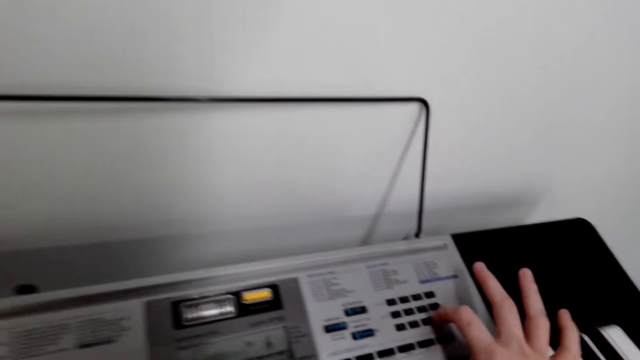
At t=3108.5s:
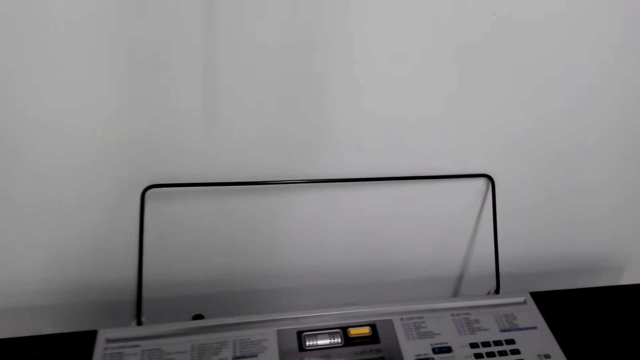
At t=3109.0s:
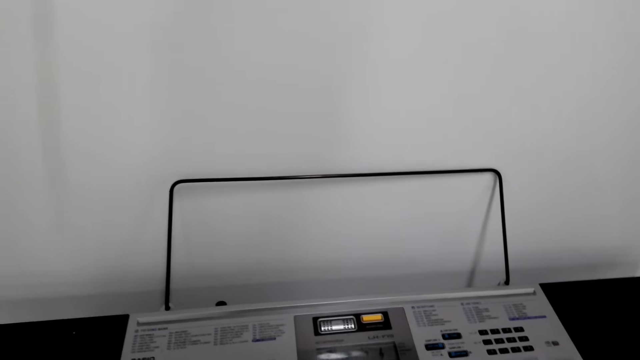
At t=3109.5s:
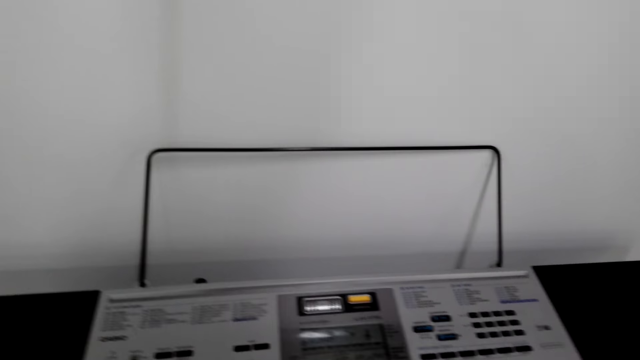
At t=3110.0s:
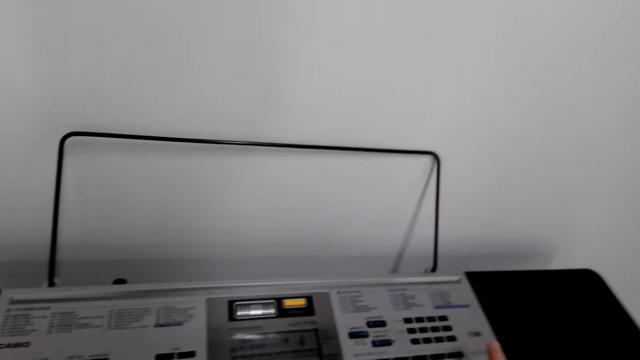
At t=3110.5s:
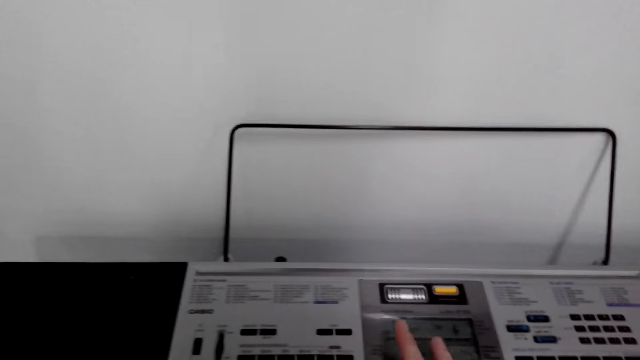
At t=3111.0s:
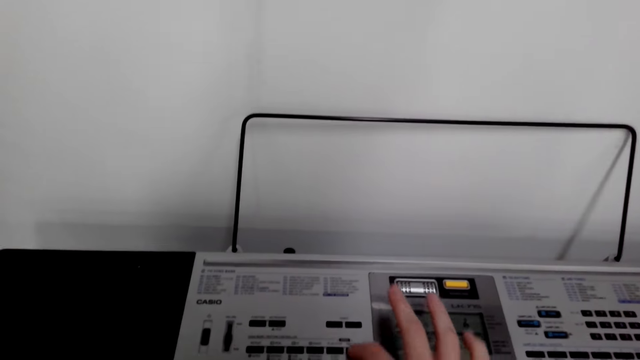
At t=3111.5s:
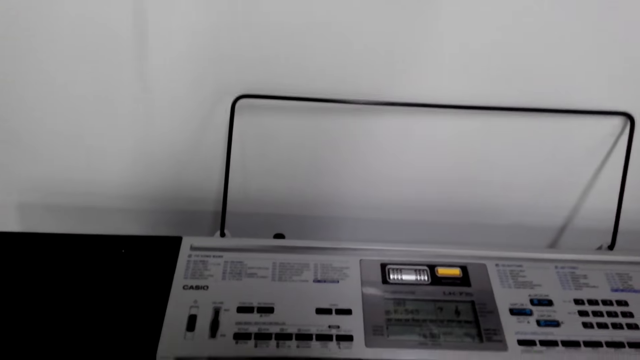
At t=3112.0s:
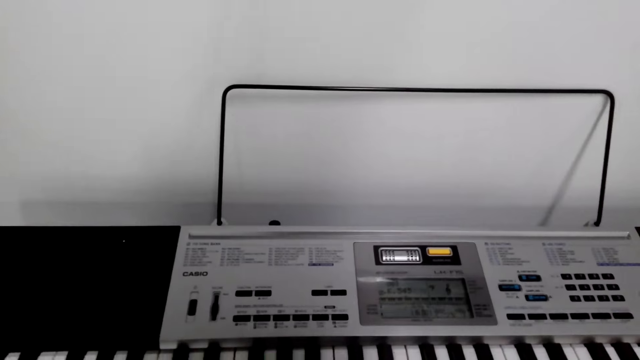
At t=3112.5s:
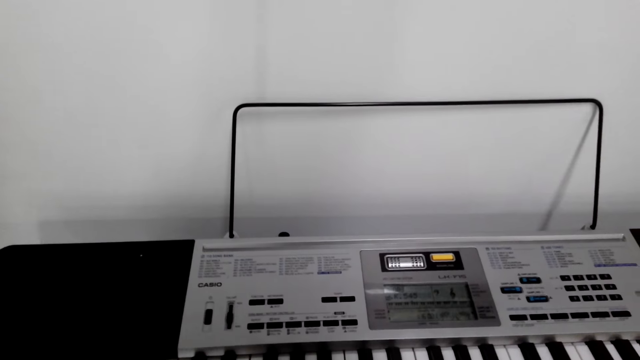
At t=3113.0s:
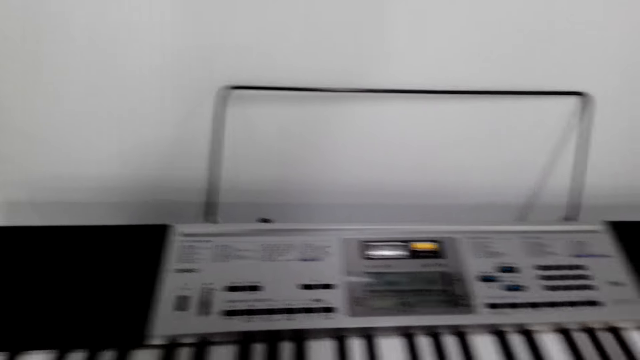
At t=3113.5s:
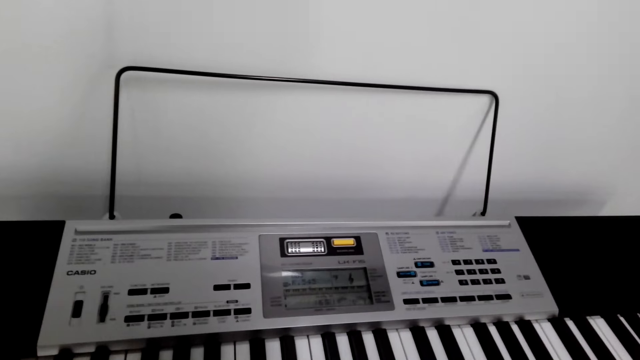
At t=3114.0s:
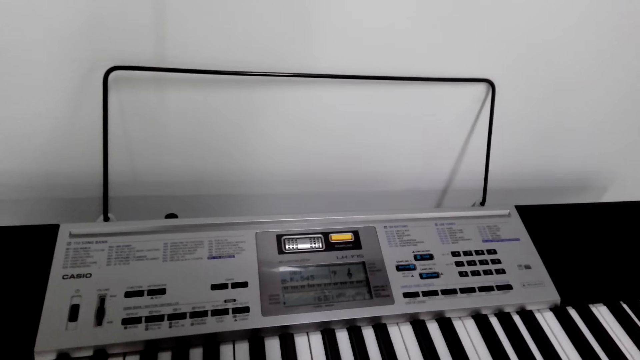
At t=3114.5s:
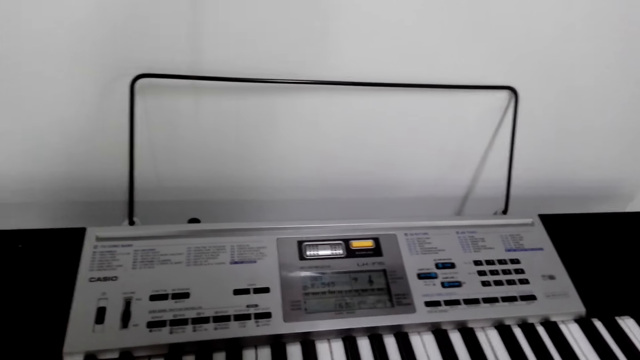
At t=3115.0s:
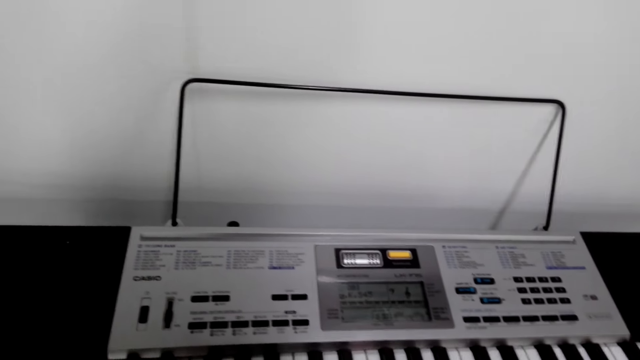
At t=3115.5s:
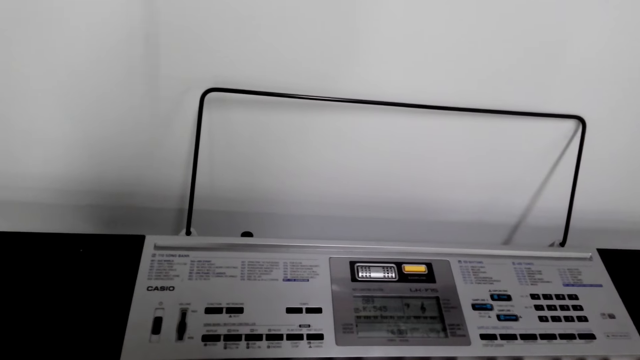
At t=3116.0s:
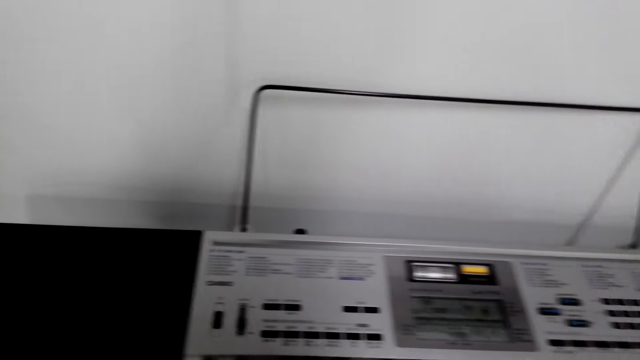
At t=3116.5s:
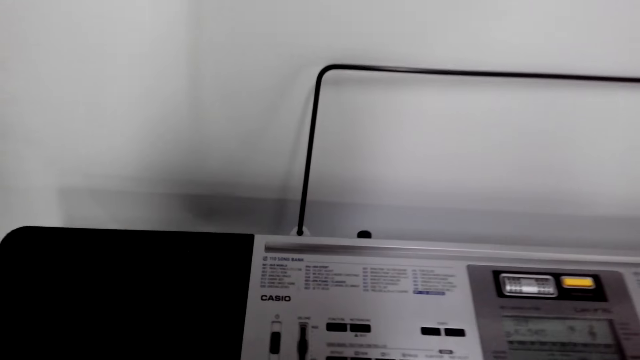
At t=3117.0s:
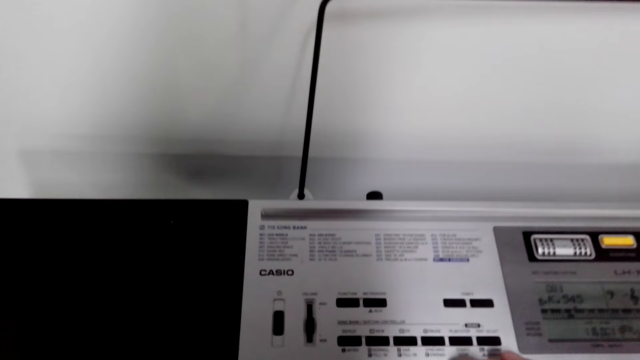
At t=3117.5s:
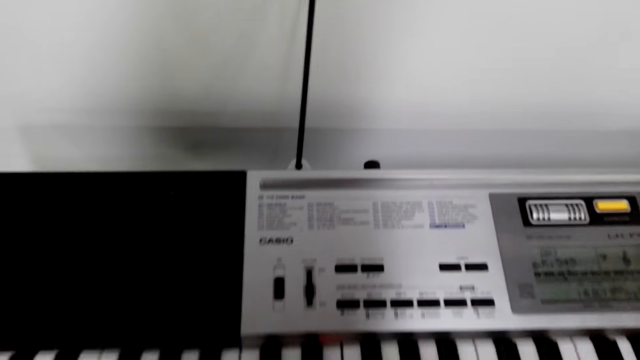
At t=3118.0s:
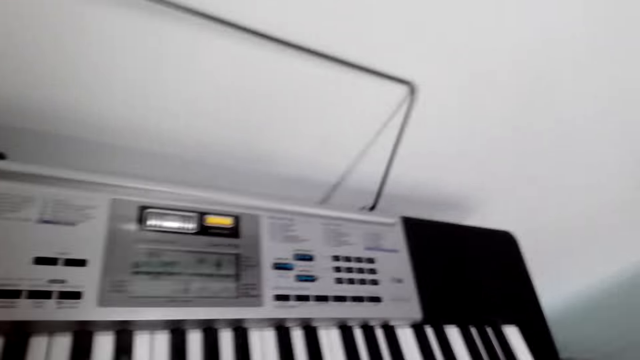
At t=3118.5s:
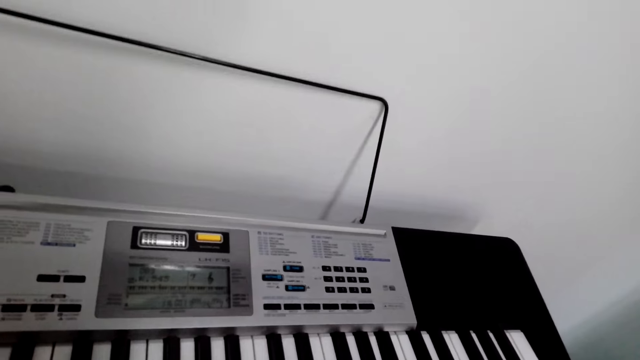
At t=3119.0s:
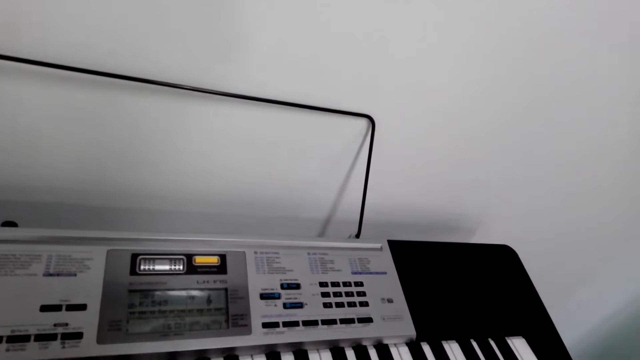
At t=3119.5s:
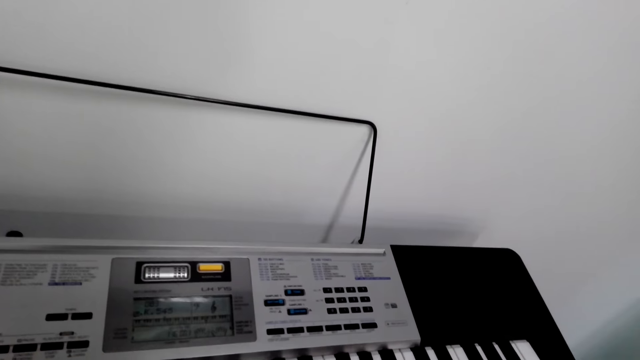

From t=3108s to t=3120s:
The camera wearer dialogues with someone. They look around. They play a piano.

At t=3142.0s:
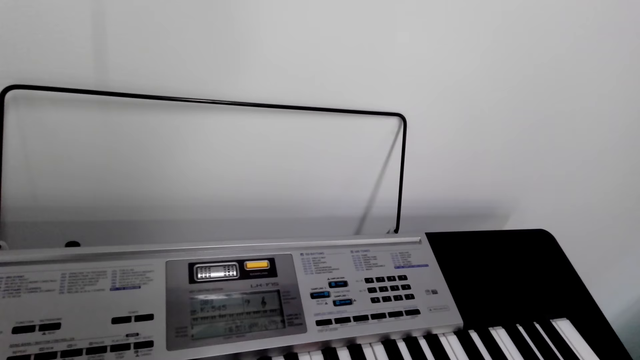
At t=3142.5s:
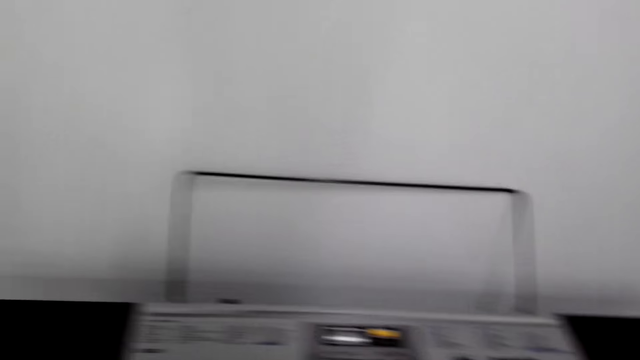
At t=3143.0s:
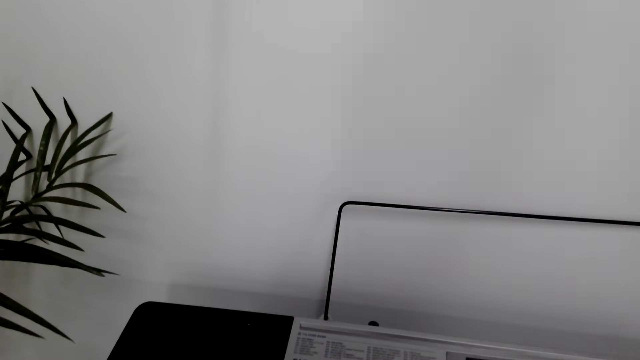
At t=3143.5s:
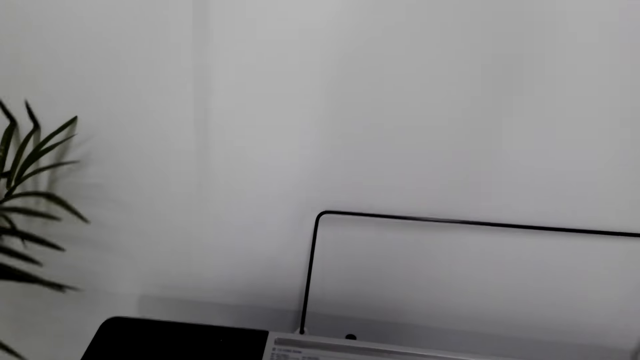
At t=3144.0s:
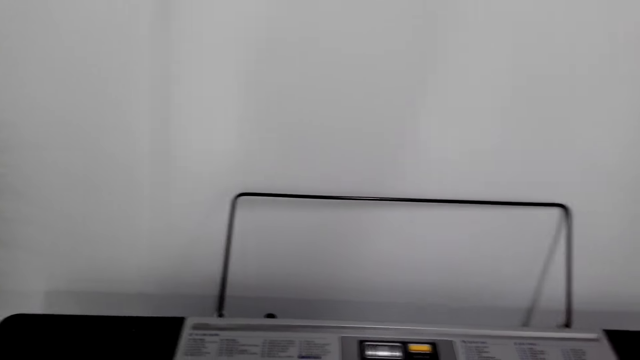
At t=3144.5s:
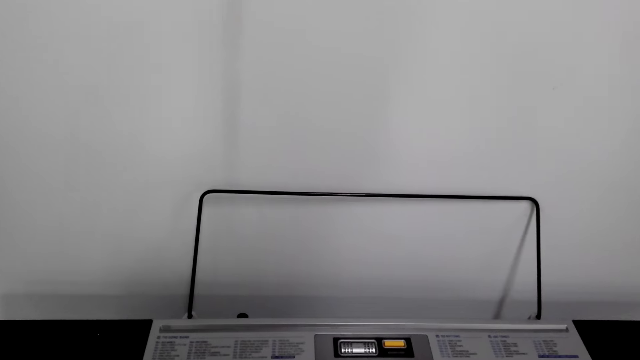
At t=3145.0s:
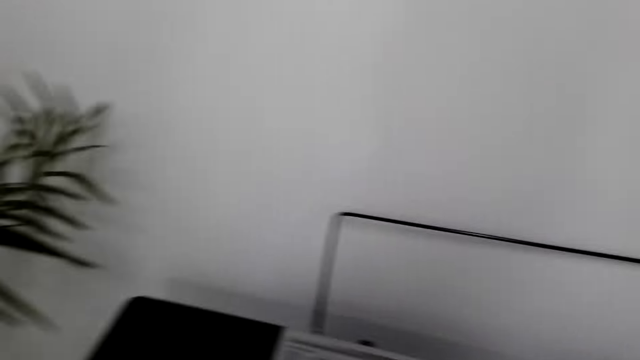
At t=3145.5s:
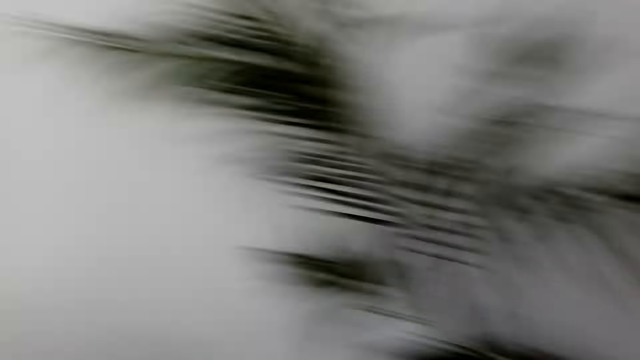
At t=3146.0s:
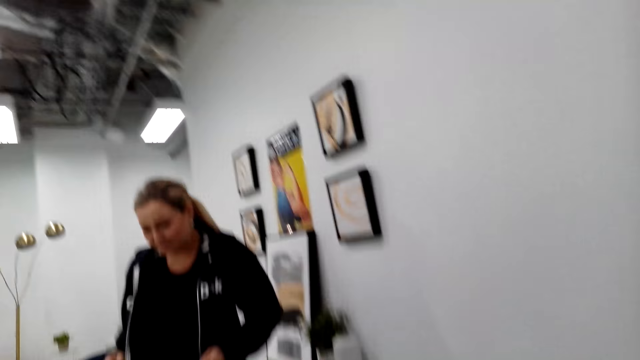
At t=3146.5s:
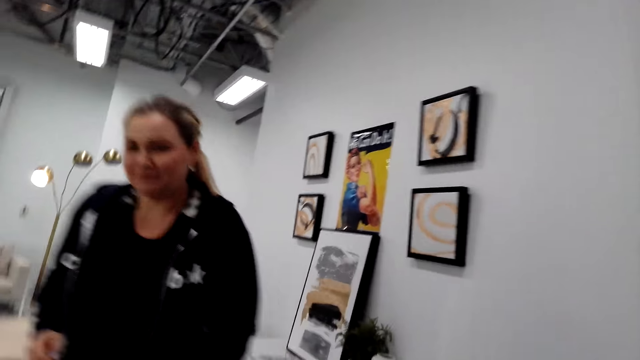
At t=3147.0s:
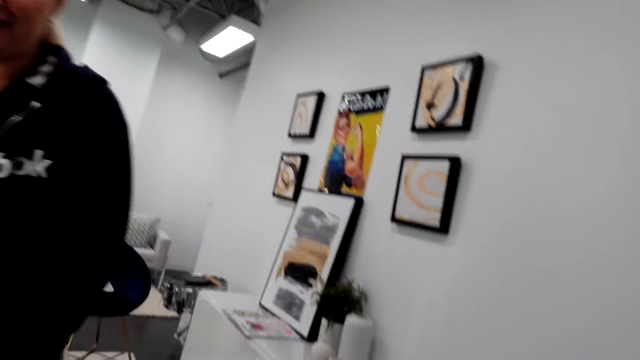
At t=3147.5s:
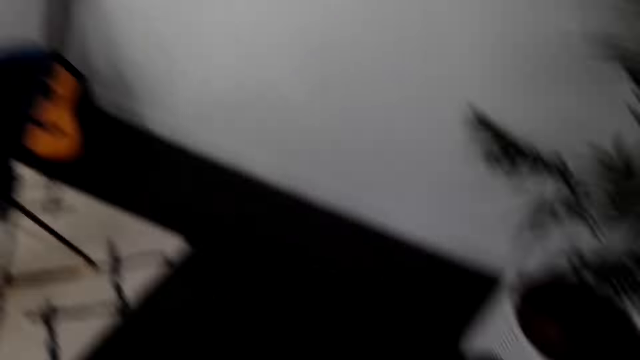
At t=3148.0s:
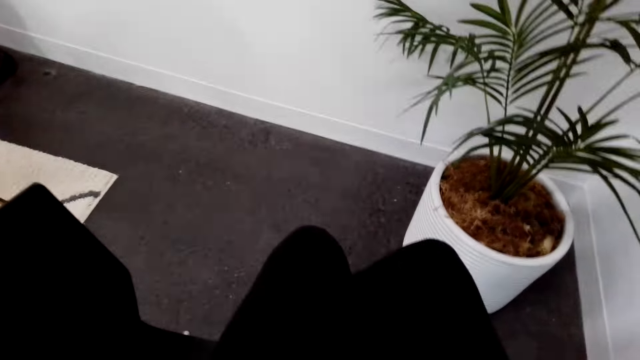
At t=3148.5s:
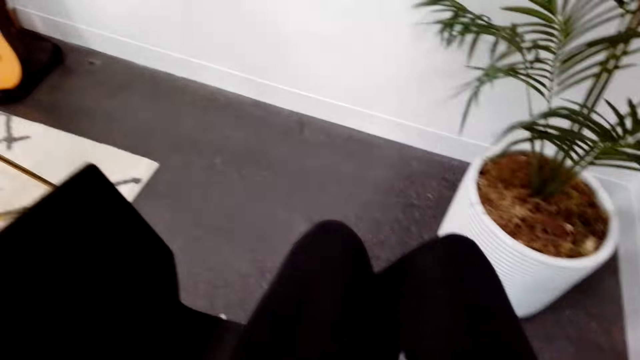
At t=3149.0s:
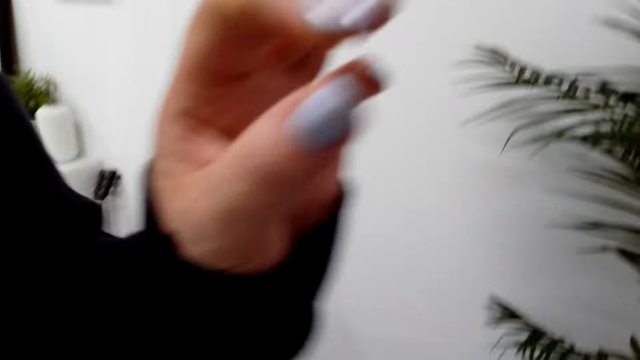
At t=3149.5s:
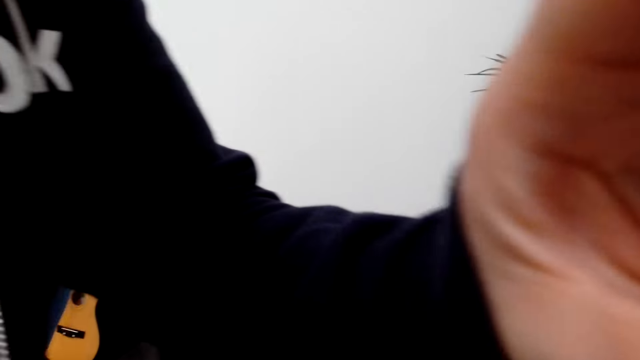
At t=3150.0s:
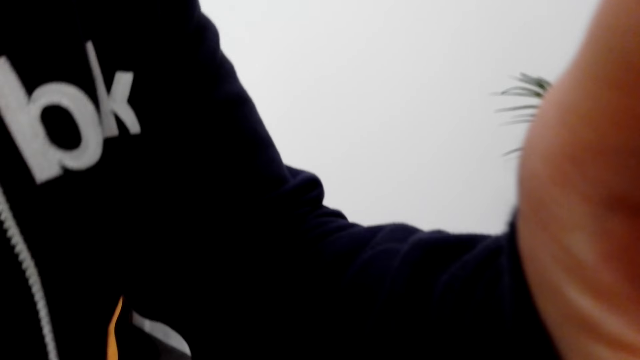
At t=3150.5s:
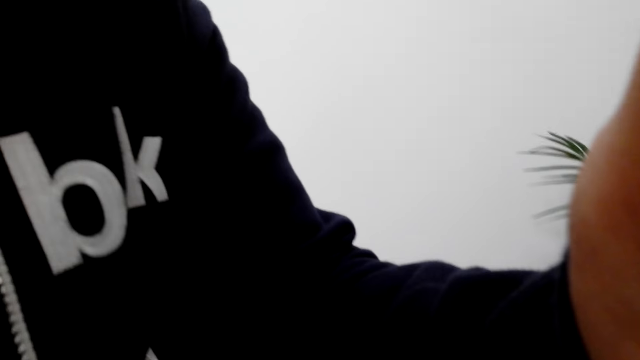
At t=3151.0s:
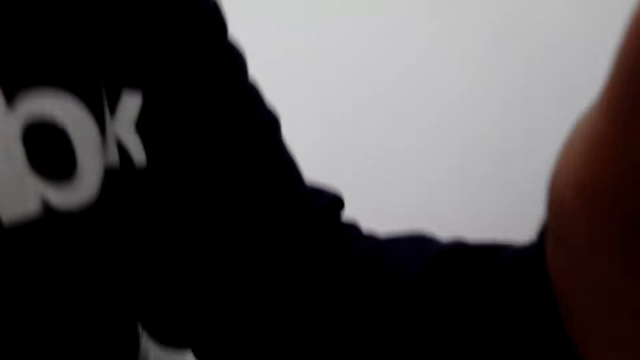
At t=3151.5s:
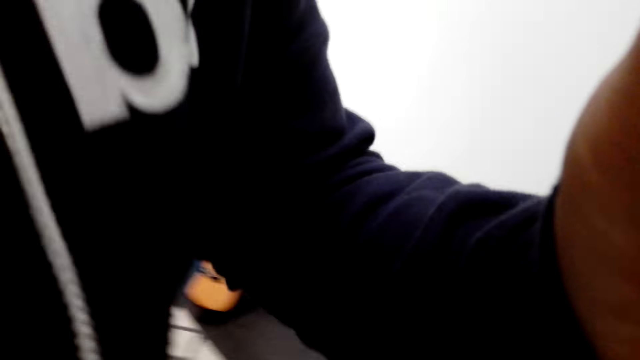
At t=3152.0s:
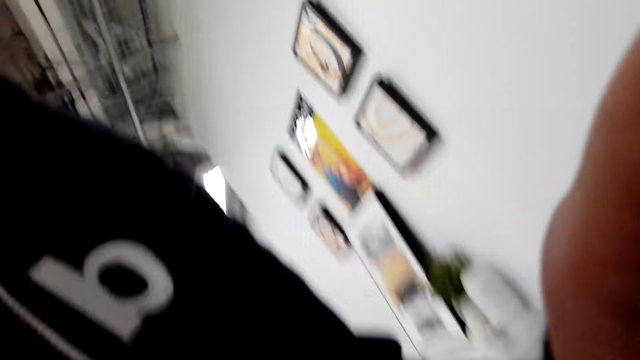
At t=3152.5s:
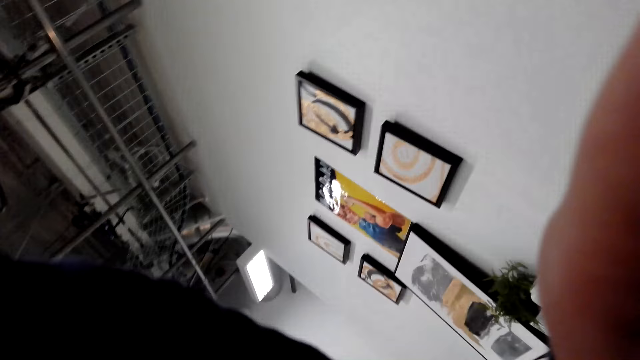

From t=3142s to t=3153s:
The camera wearer dialogues with a woman. They look at the woman. The woman touches the camera wearer's camera.
